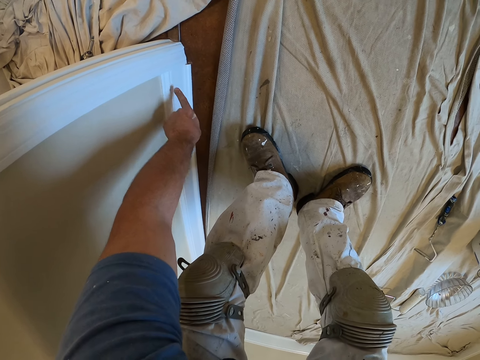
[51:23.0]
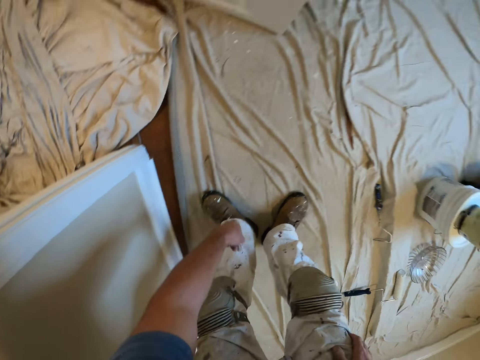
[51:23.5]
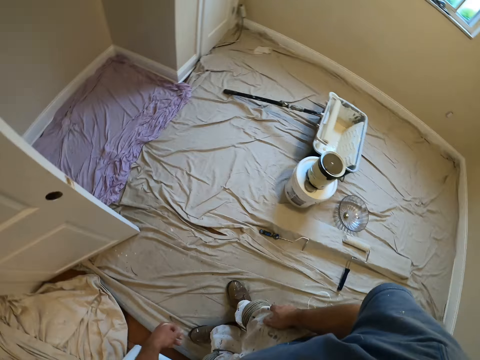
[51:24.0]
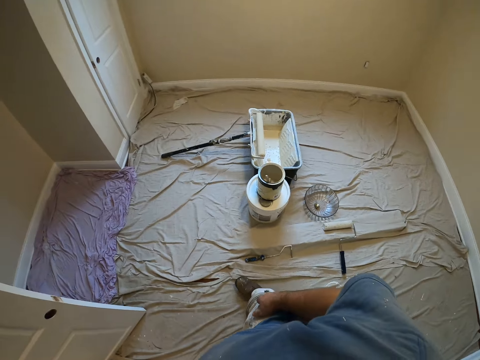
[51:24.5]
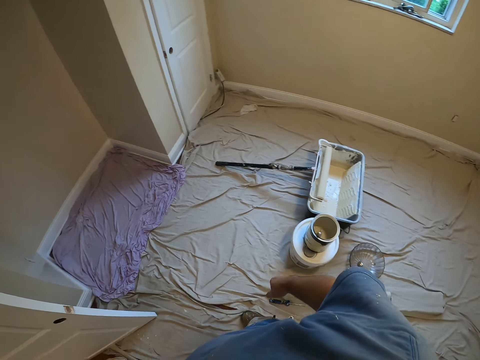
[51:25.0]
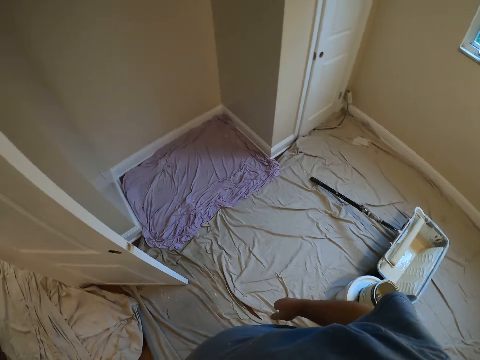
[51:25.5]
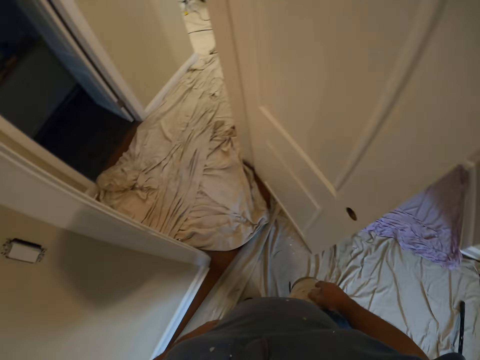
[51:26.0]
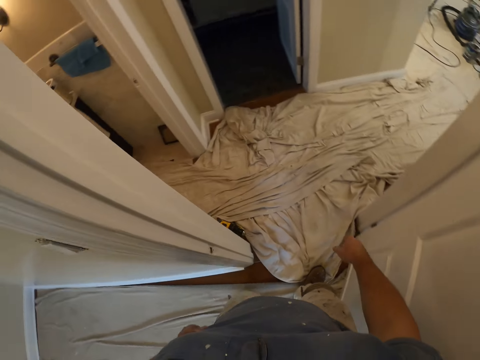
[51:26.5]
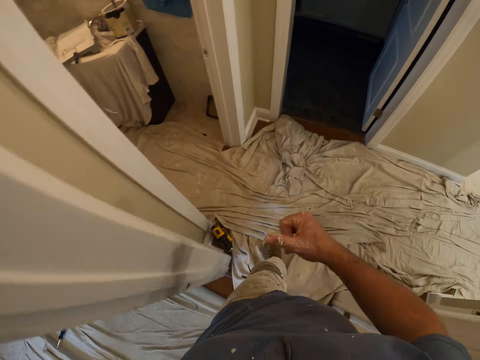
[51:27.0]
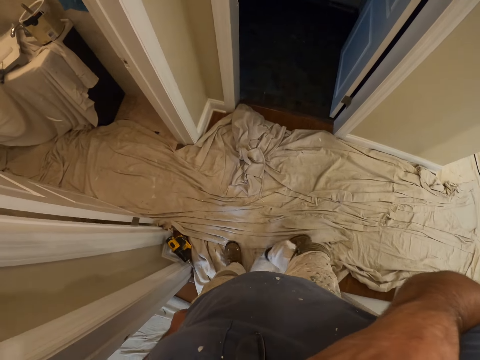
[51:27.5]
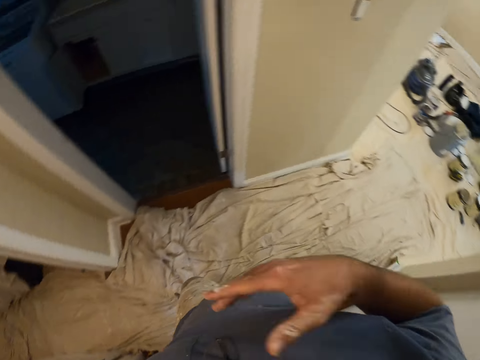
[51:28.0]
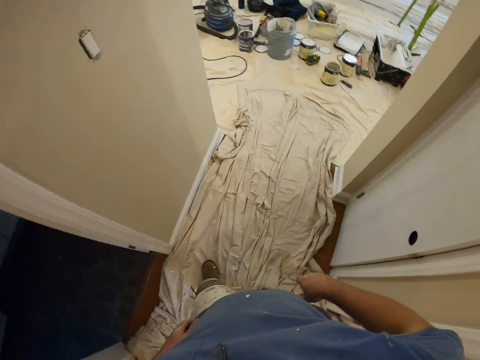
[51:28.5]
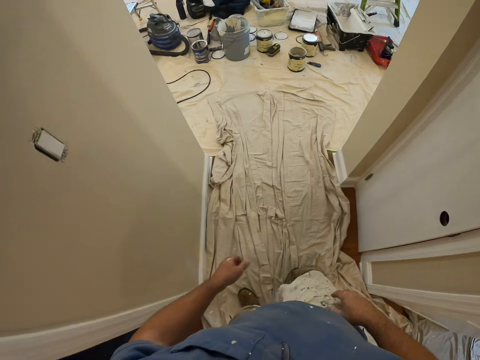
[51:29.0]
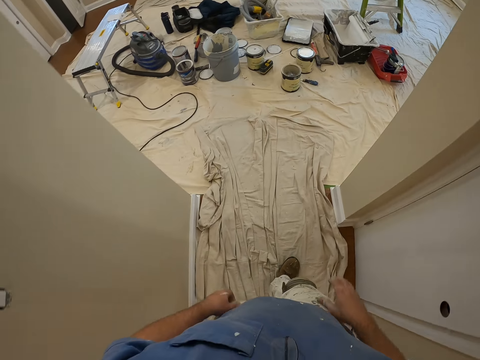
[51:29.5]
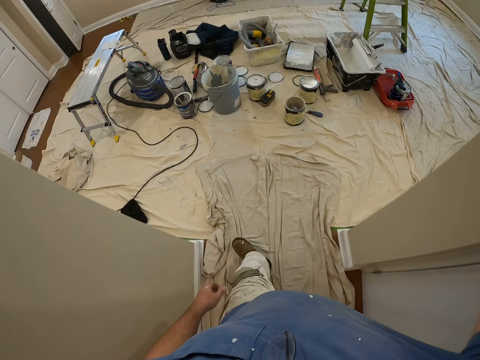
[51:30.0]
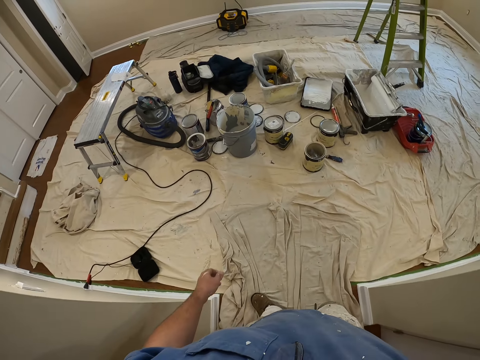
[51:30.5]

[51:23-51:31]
The camera wearer walks out of the room. He raises his right hand. He drops his right hand. He turns right. He walks forward. He raises his right hand.
